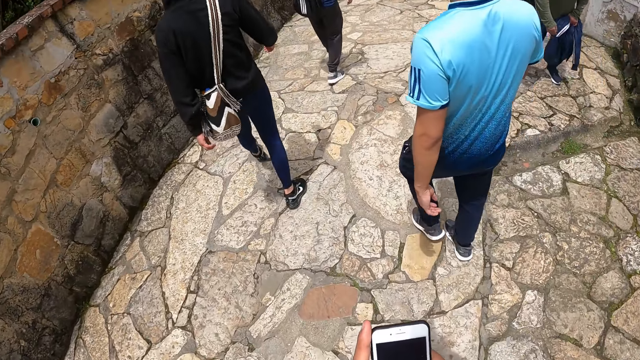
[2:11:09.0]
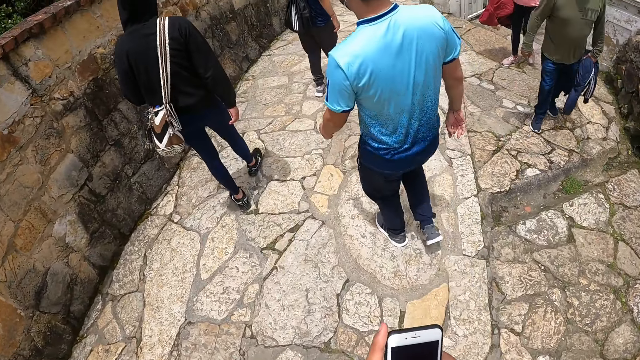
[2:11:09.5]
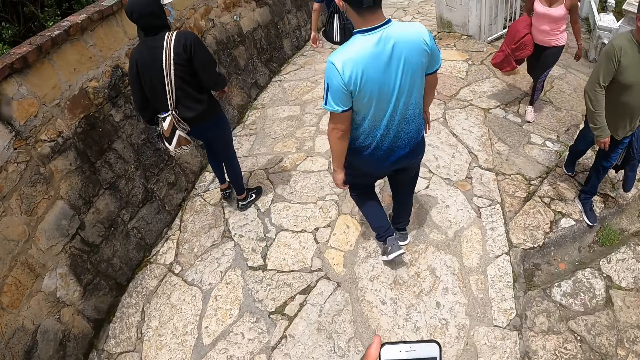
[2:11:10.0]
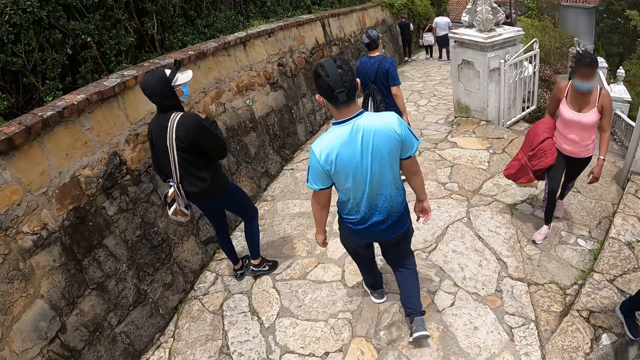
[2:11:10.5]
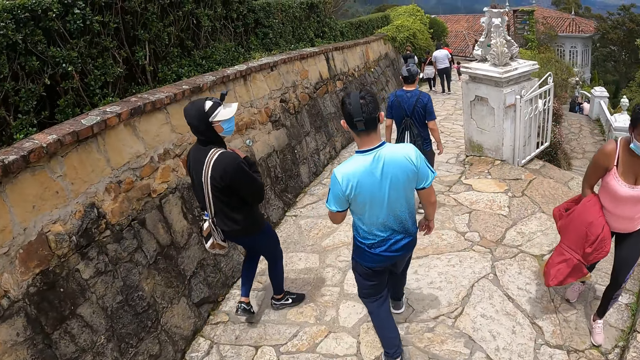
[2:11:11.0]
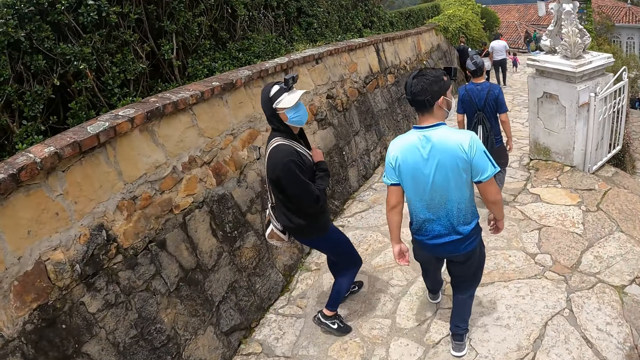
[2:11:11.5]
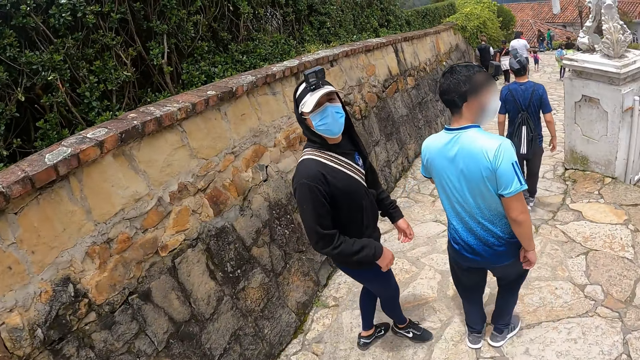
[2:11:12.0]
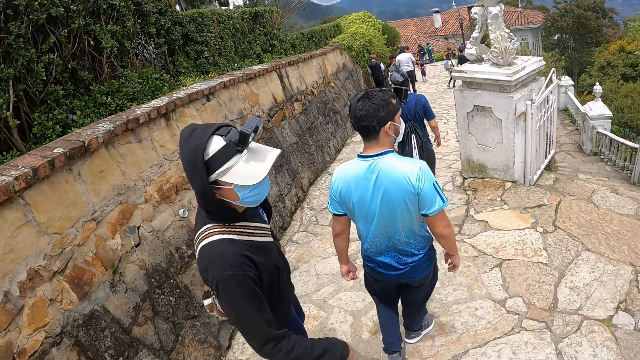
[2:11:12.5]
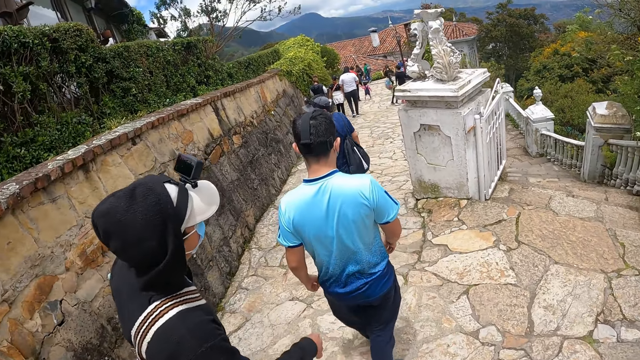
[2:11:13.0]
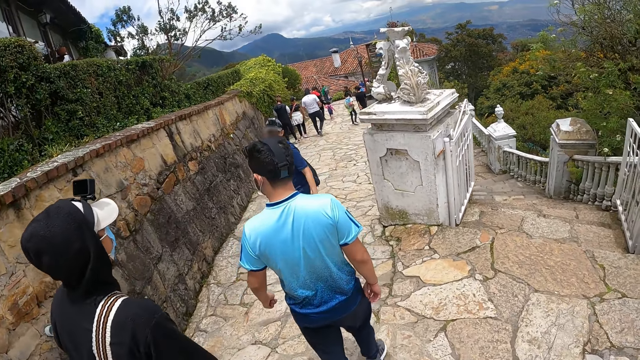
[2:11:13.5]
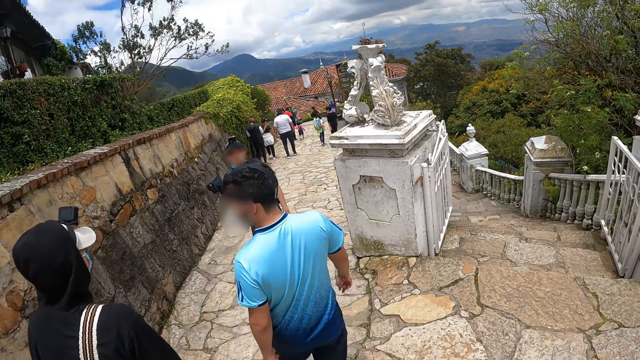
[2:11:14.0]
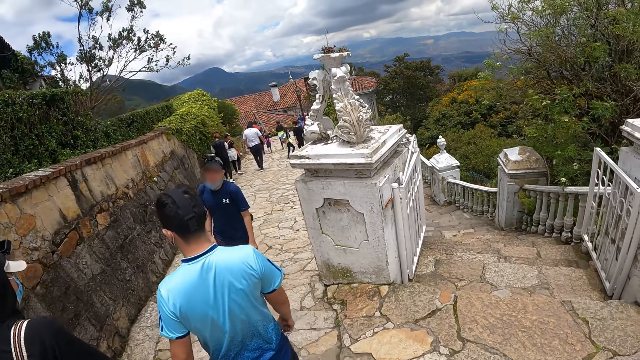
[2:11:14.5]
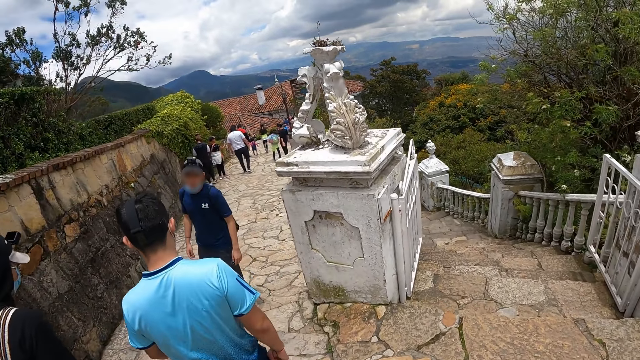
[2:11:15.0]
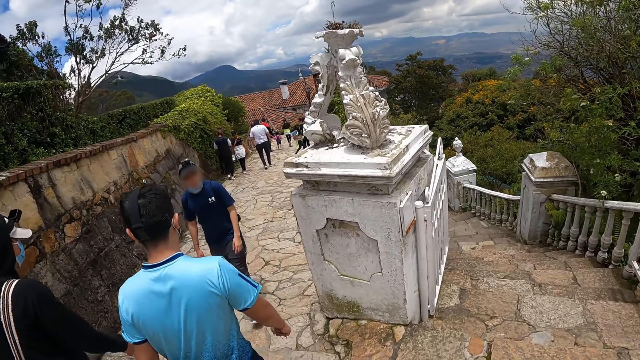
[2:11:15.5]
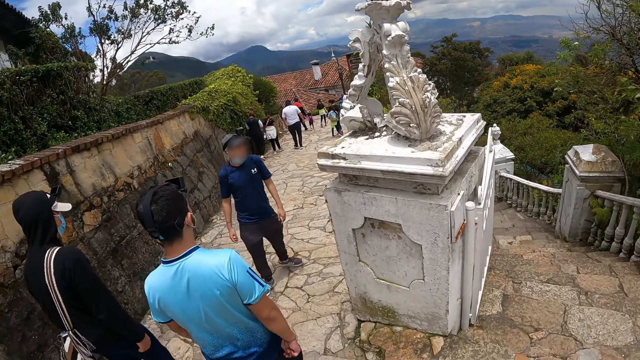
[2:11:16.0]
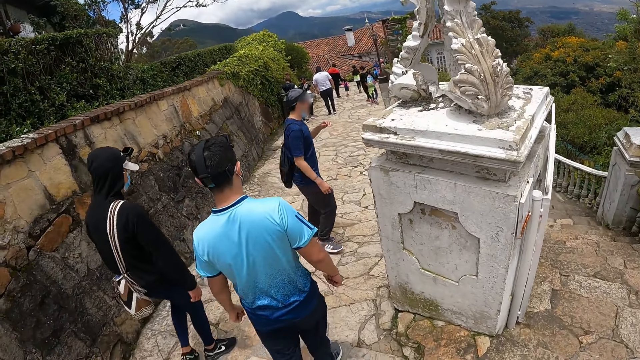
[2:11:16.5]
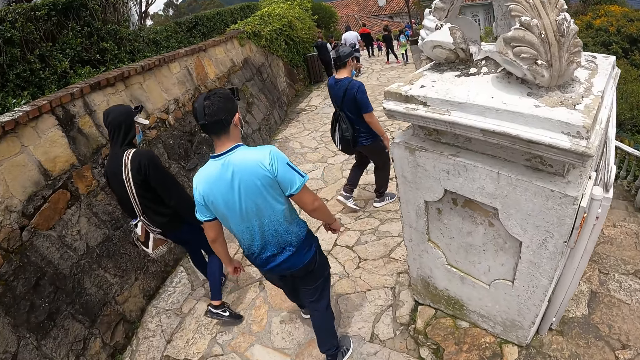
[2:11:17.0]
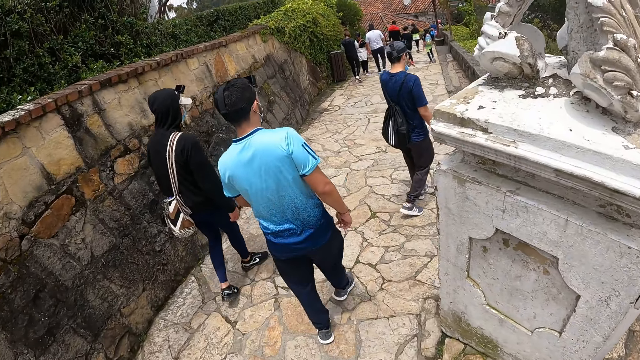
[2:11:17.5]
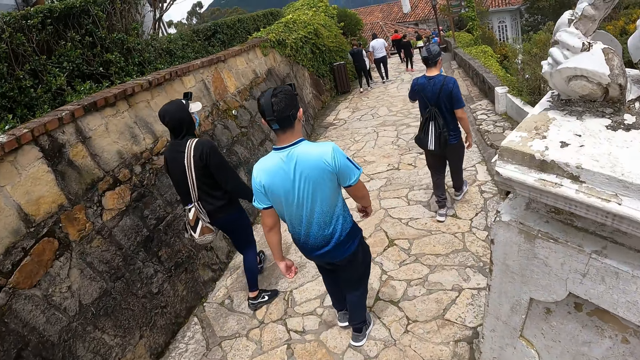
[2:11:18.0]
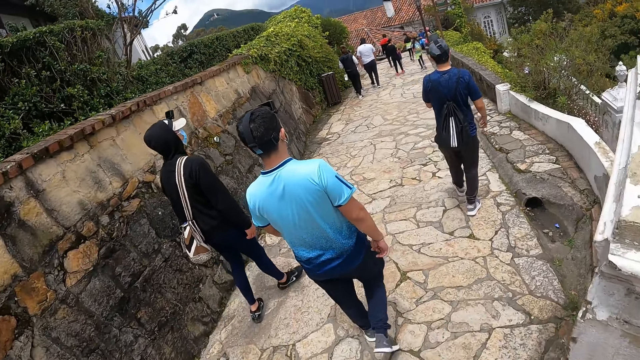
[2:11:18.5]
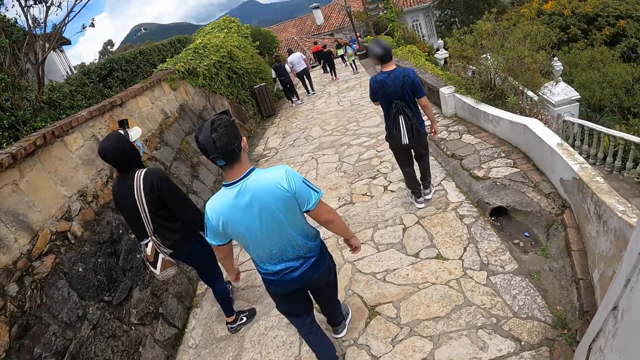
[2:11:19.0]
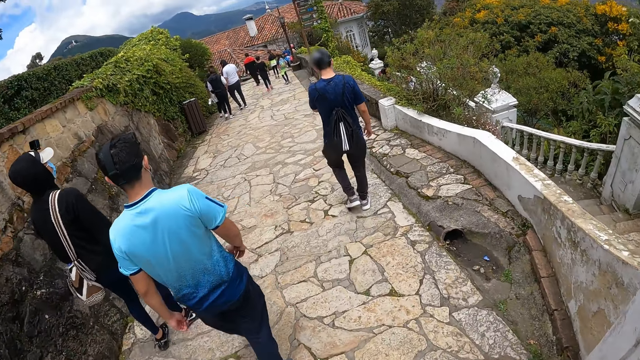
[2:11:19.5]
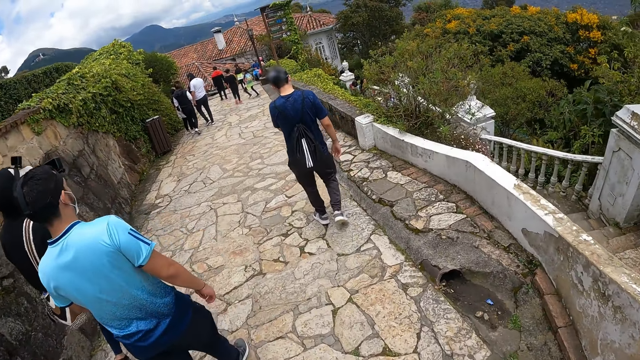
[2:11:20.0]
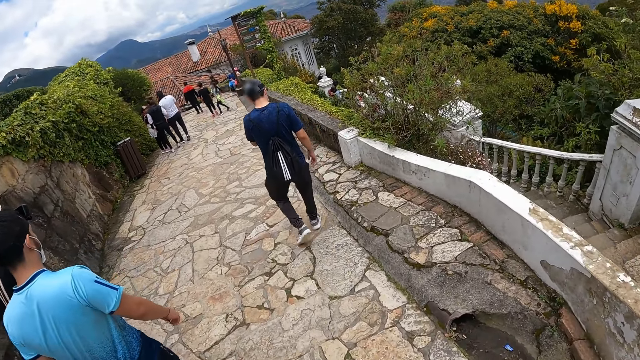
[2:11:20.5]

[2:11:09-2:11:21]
A man interacts with the camera wearer. Another man interacts with the camera wearer and a third man. The other man scratches his face with his left hand.

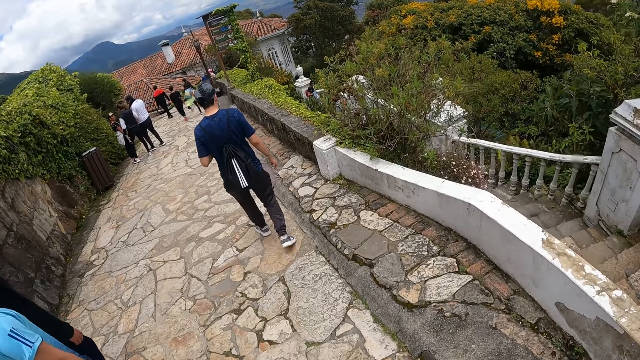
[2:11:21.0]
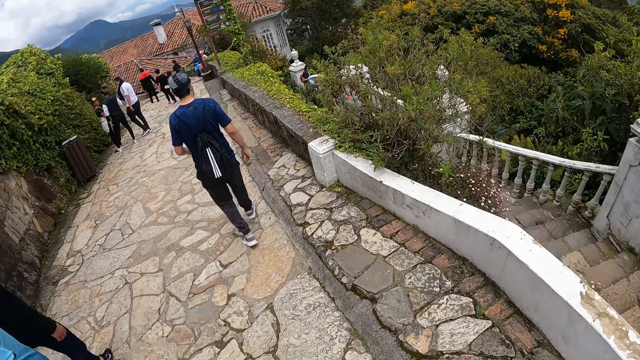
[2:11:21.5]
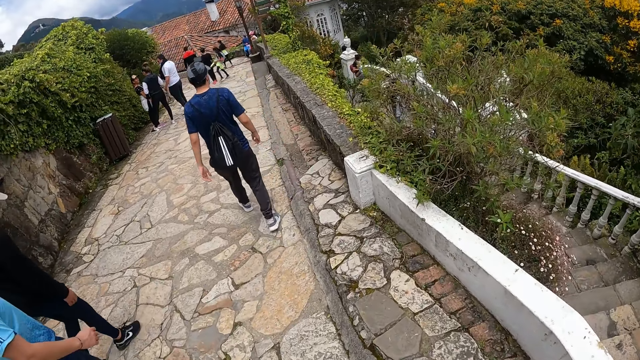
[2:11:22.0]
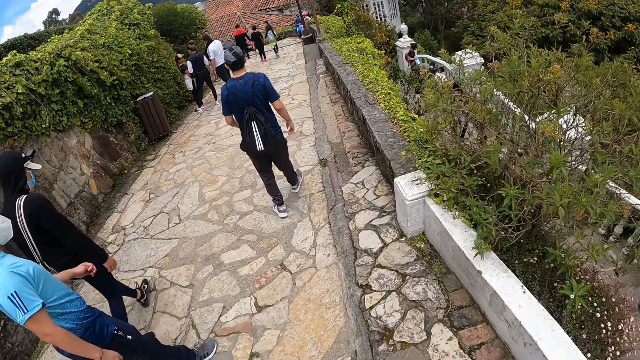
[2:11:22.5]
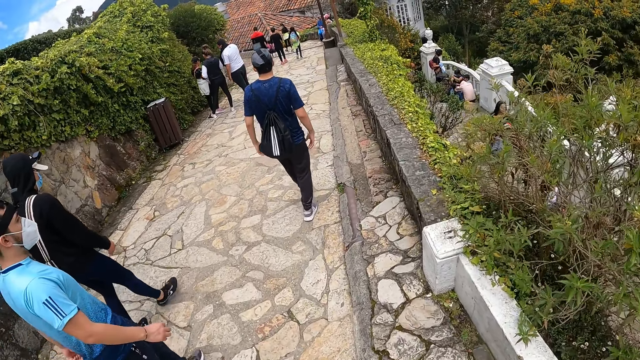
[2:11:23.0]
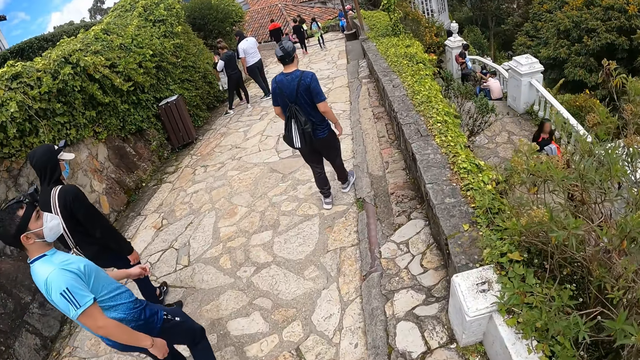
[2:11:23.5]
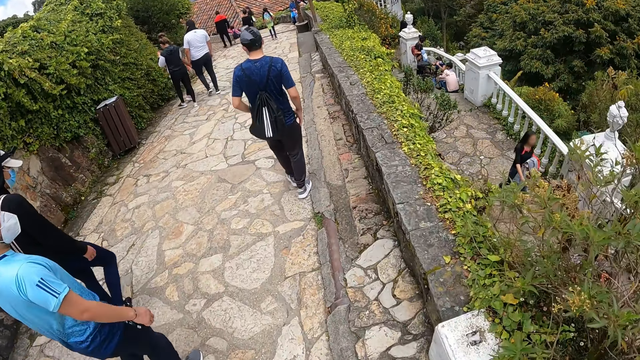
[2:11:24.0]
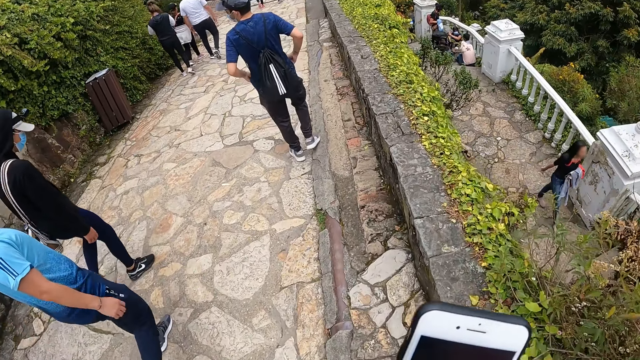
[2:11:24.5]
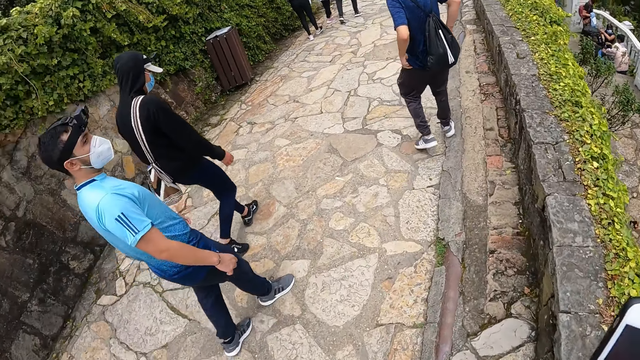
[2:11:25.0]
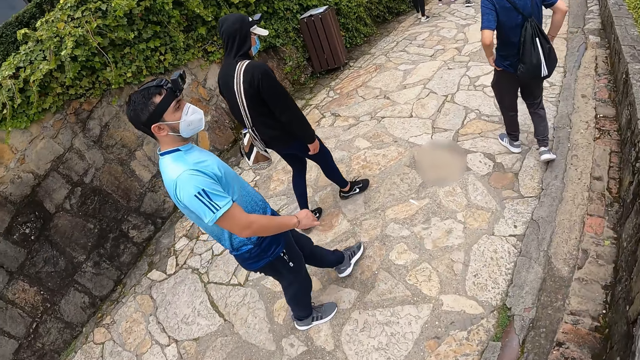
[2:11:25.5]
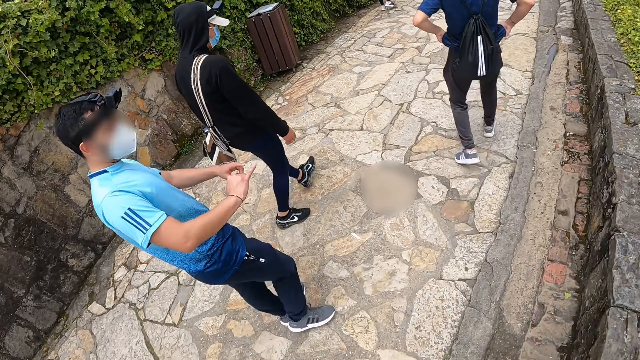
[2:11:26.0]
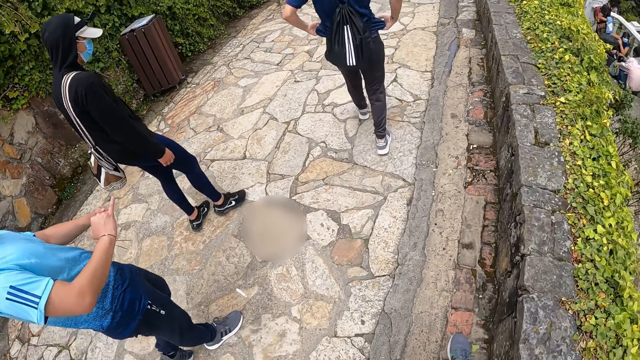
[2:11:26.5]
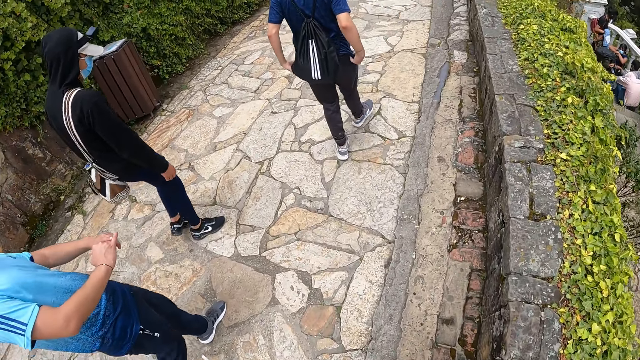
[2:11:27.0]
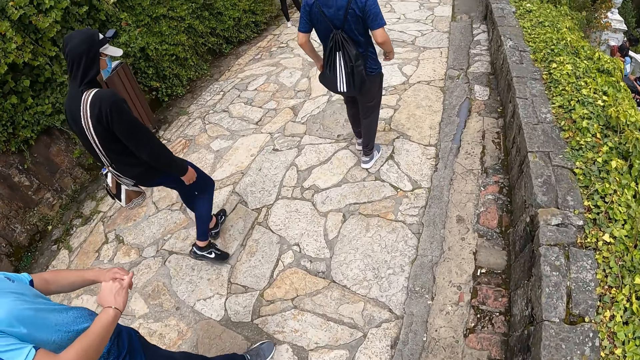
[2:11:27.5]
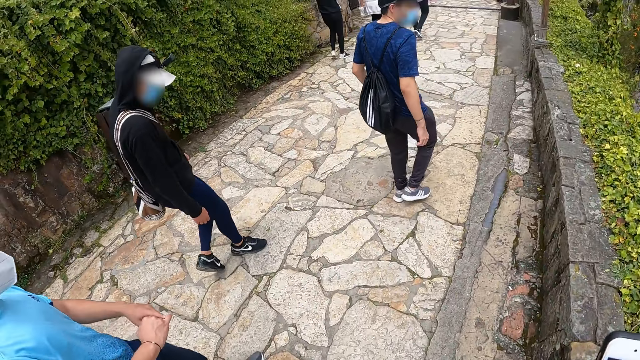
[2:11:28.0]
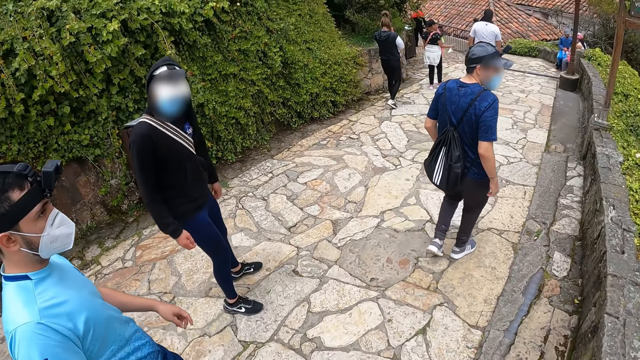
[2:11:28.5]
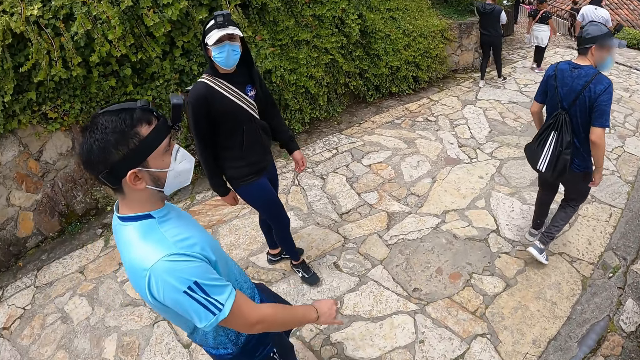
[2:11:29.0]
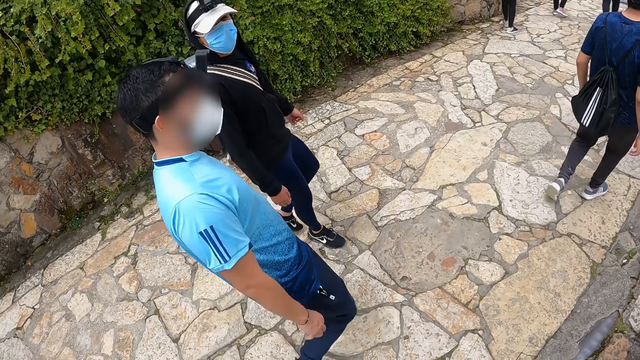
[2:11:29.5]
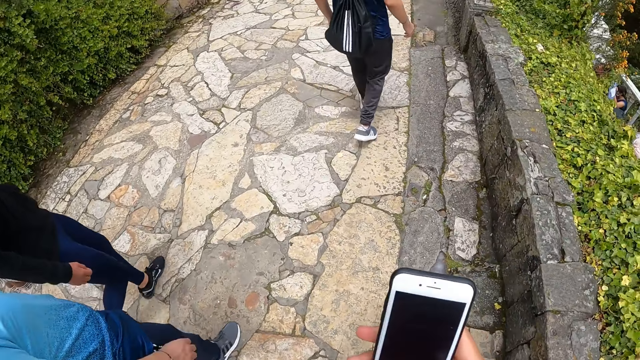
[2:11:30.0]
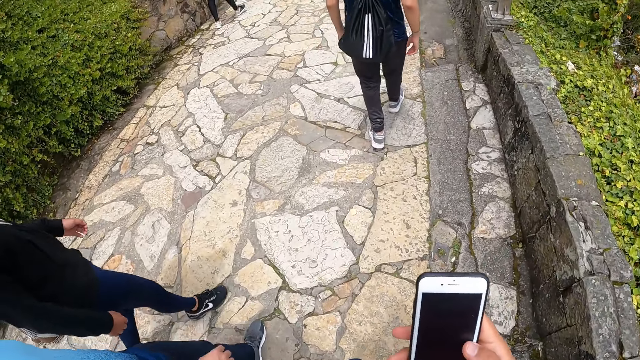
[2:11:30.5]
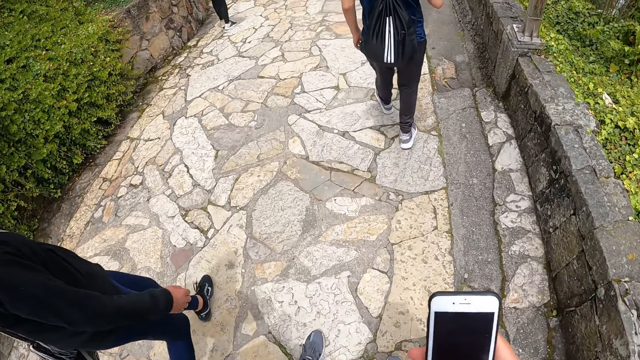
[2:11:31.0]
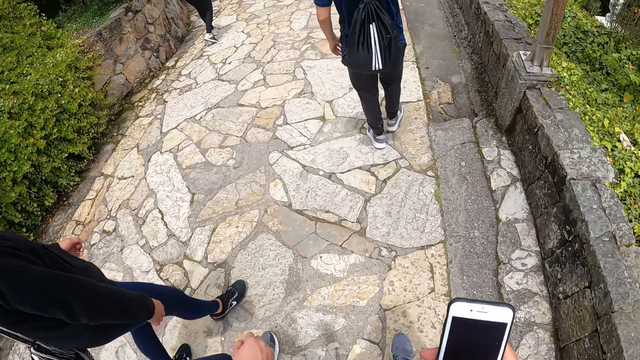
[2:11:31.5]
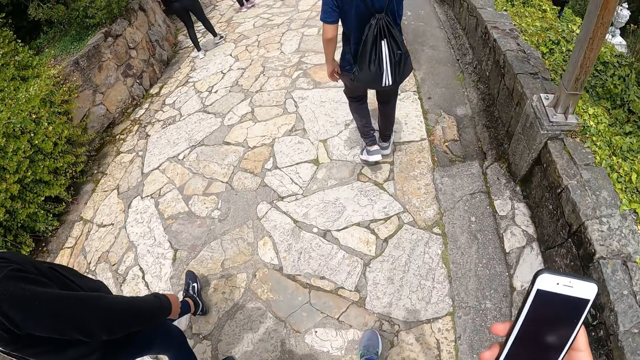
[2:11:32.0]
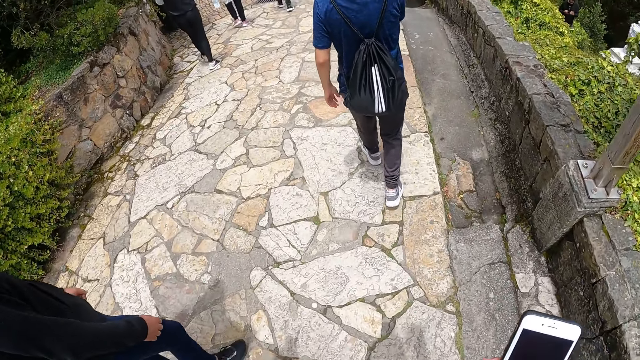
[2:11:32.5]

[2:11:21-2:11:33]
A man adjusts his clothes with his hands. Another man joins his left forefinger and his right index finger. The camera wearer presses the phone in his right hand with his right hand.
